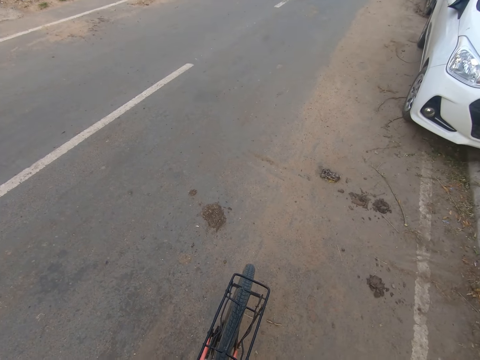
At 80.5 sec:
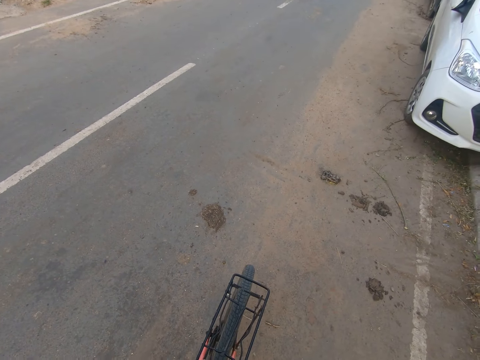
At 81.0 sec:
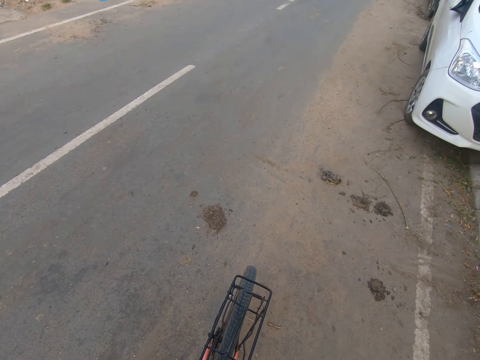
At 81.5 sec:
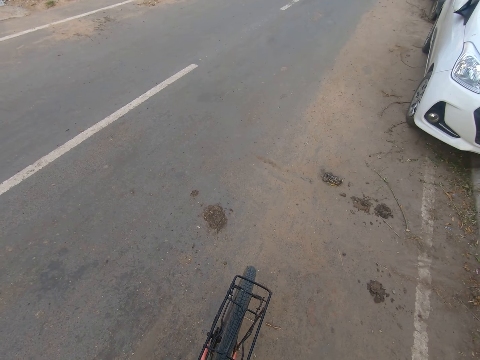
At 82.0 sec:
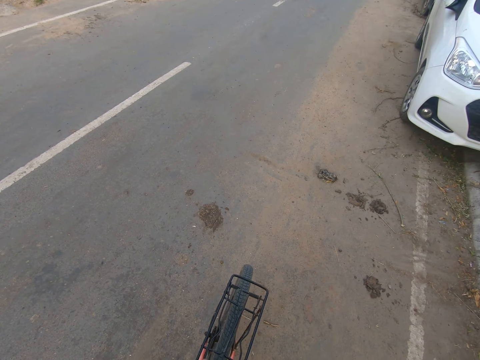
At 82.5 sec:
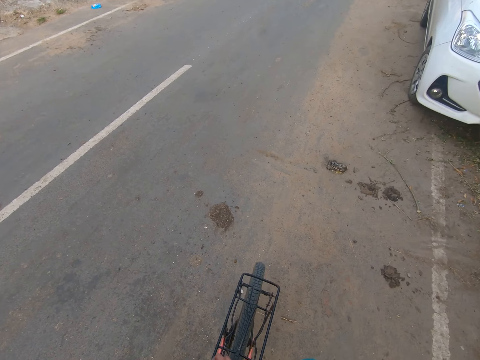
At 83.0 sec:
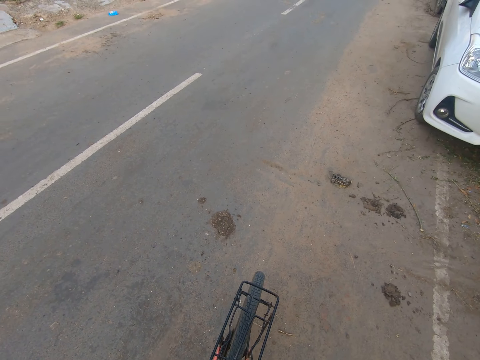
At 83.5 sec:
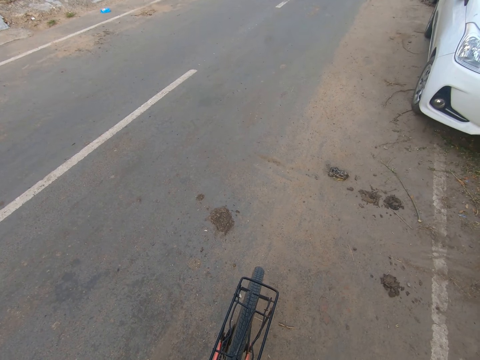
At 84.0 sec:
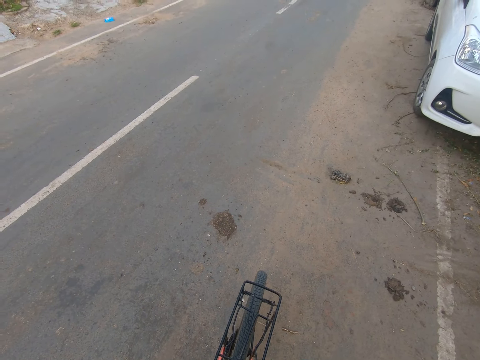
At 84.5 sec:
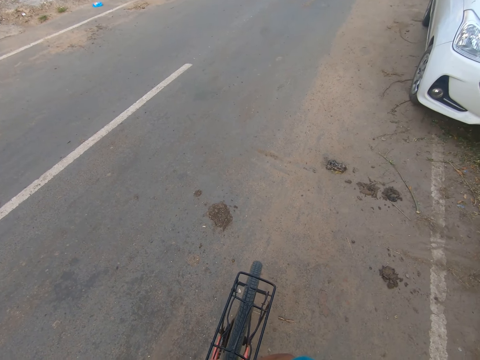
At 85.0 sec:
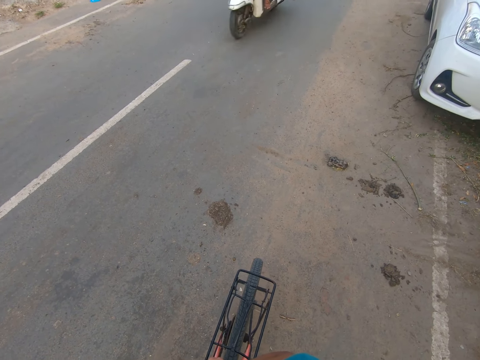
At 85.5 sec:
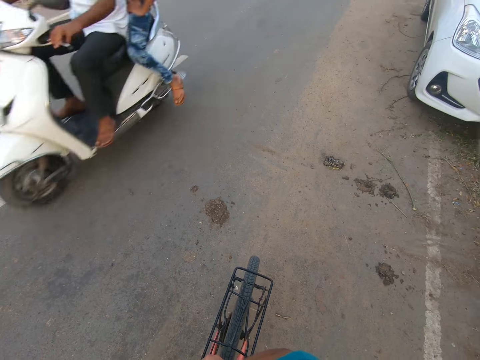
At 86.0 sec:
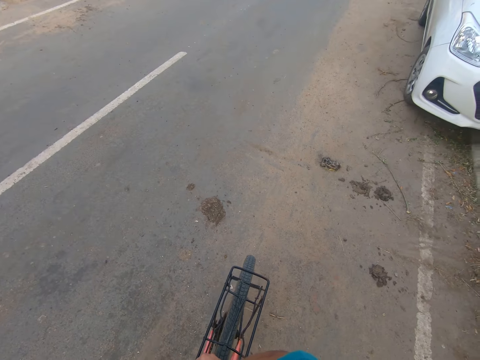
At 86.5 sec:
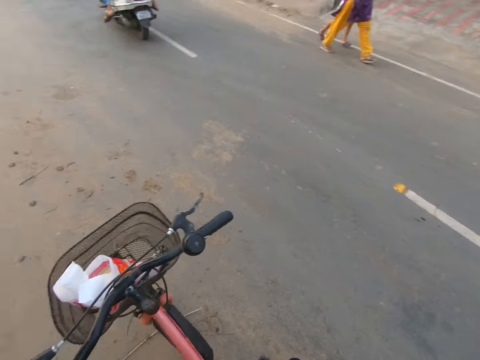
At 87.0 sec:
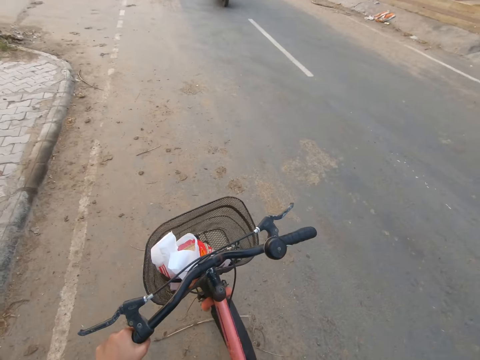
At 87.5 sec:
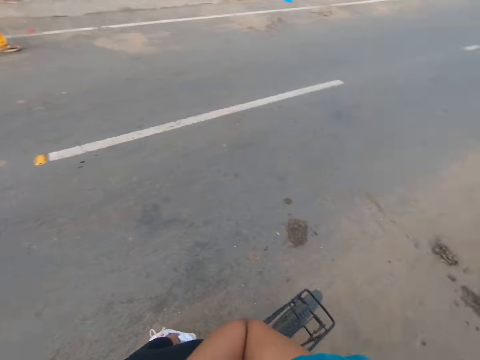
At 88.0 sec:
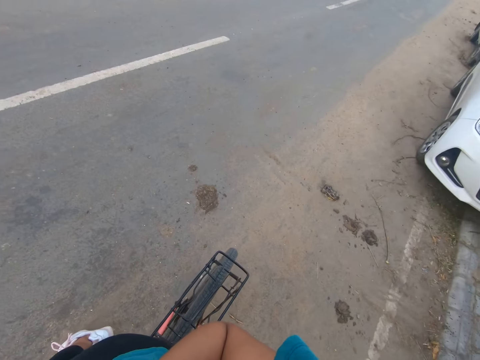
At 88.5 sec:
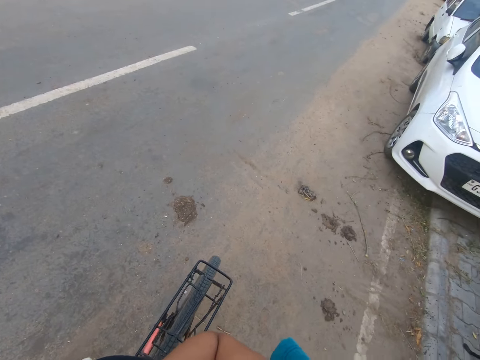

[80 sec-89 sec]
A motorcycle rides past the camera wearer.

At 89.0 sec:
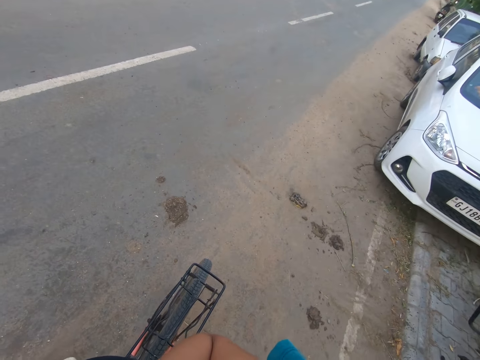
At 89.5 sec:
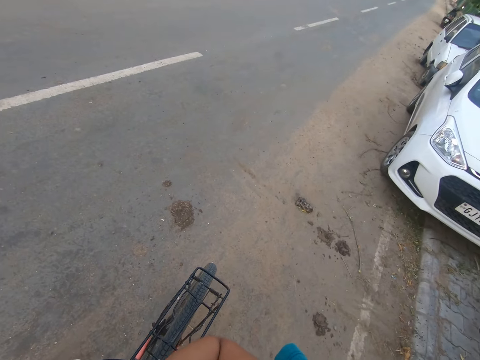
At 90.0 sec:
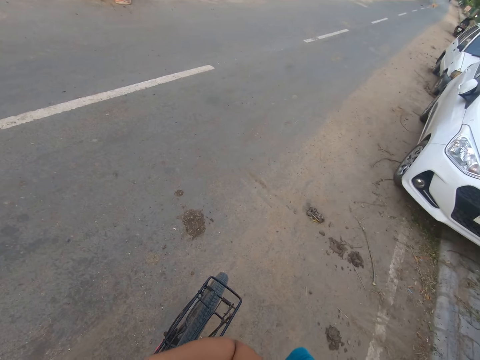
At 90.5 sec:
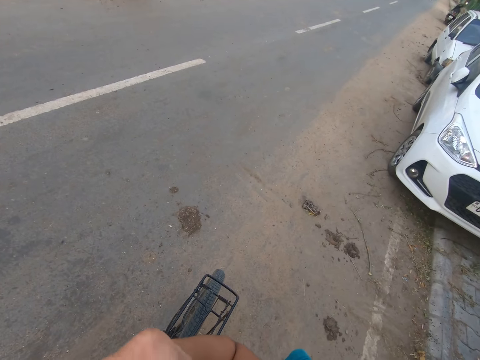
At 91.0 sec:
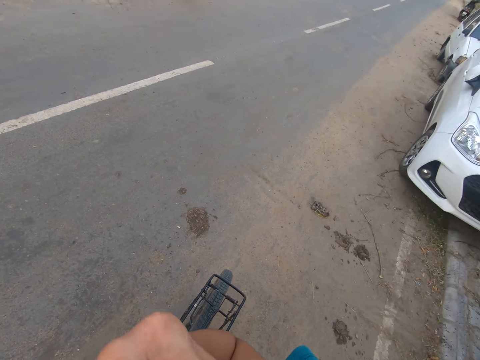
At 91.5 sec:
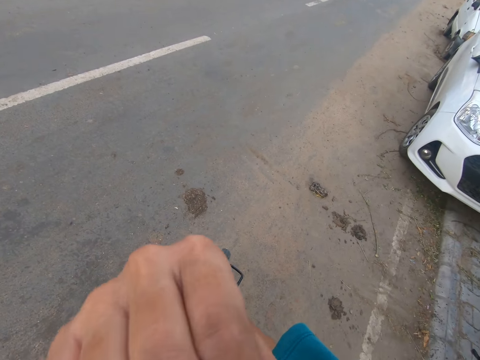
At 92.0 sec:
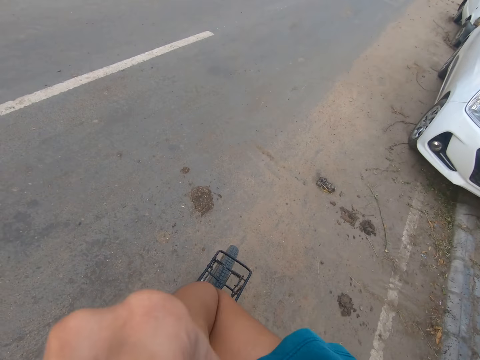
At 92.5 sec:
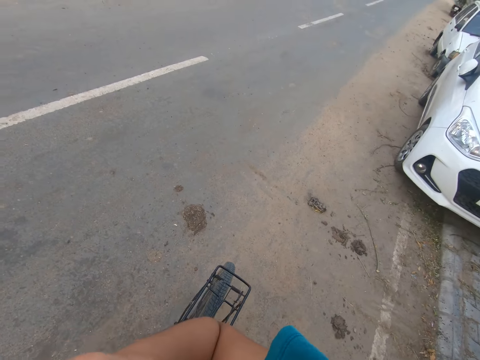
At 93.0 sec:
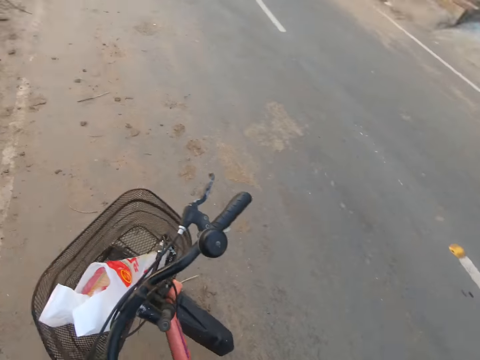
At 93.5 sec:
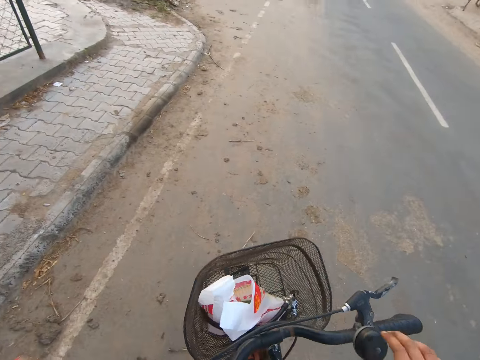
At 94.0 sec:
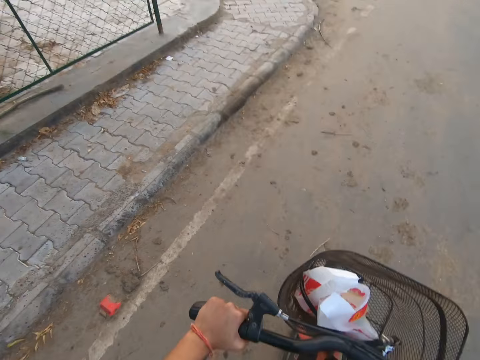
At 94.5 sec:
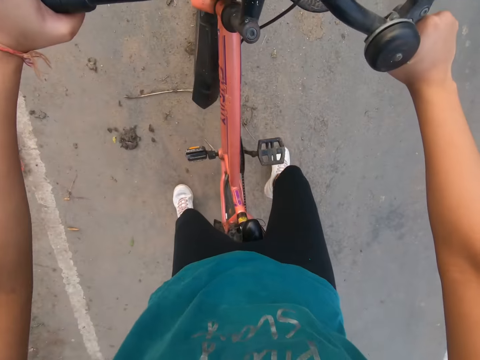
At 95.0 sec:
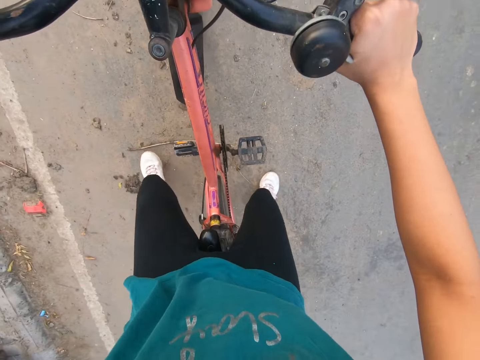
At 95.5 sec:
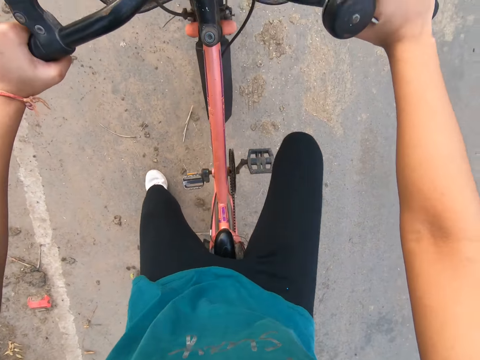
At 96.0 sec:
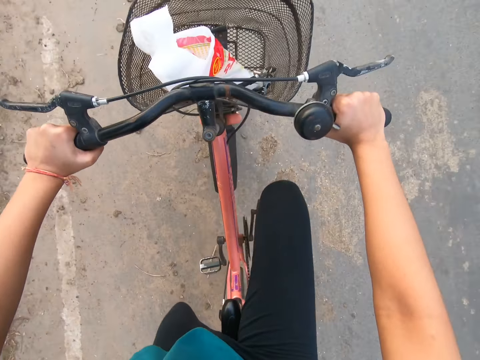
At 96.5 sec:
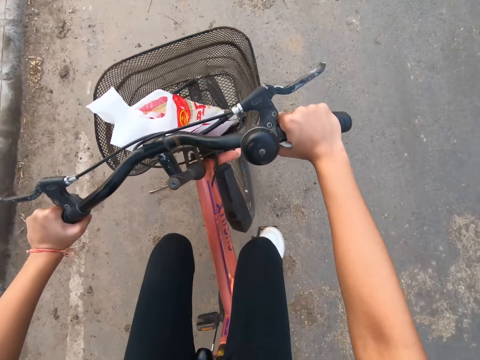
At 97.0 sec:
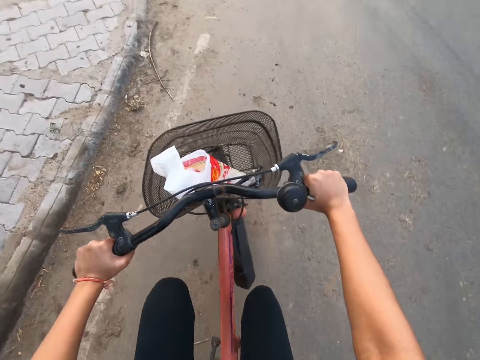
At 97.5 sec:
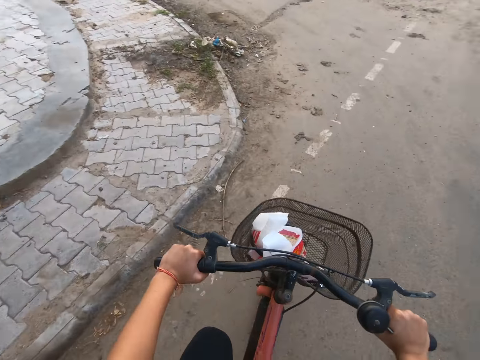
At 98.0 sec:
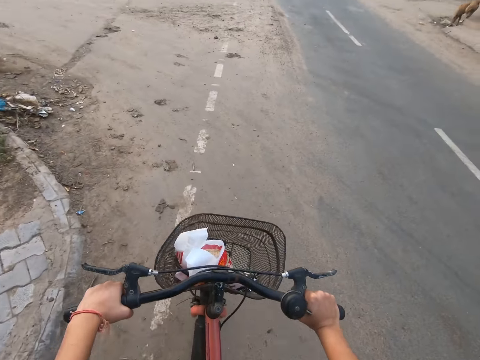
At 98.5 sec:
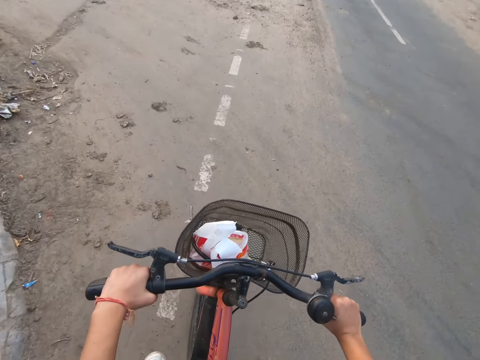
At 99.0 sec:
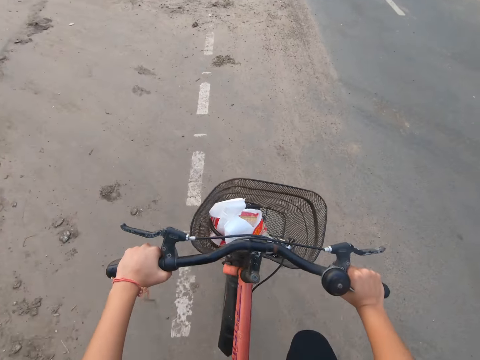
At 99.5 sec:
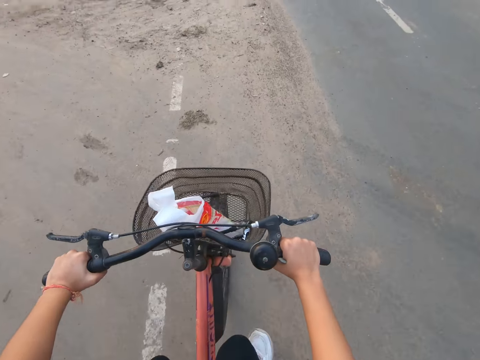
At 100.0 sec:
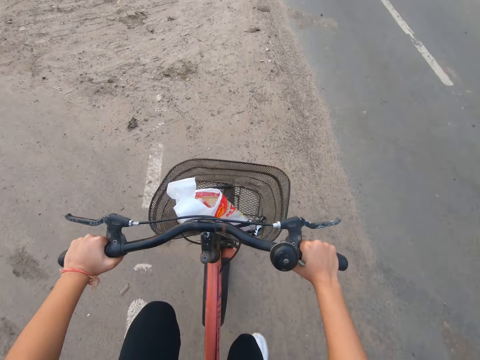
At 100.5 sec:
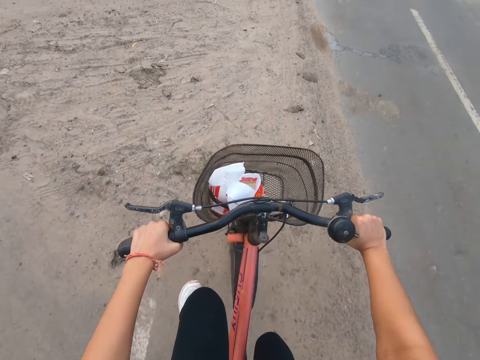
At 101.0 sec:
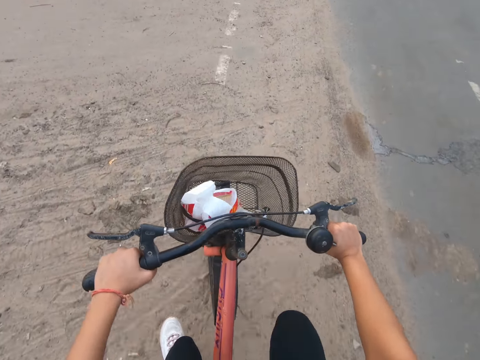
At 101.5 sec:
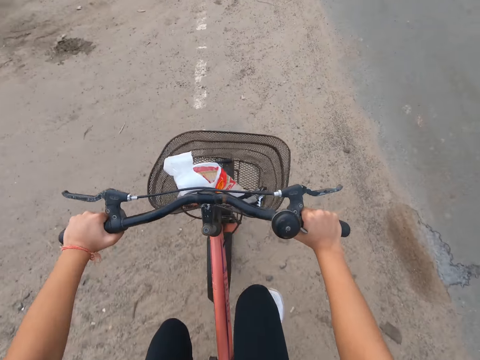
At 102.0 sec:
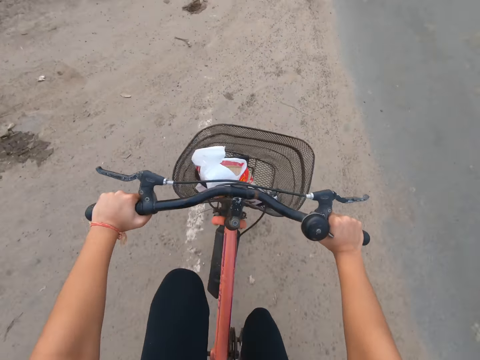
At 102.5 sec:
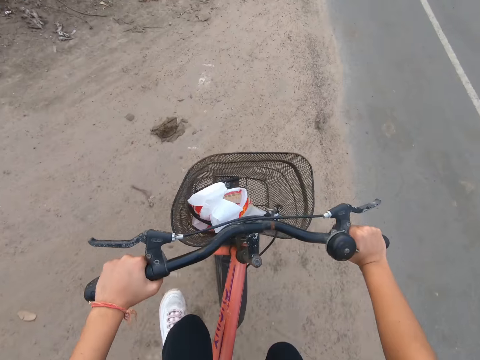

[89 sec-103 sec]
The camera wearer adjusts a camera on her head with her right hand. She touches her mouth with her right hand. She places her right hand on a handlebar of the bicycle. She starts the bicycle. She rides the bicycle with both hands. She places her right leg on a pedal of the bicycle. She rides the bicycle with both hands.

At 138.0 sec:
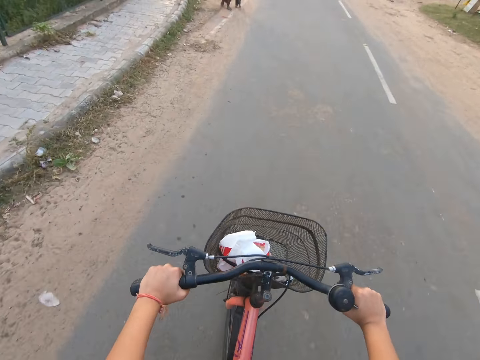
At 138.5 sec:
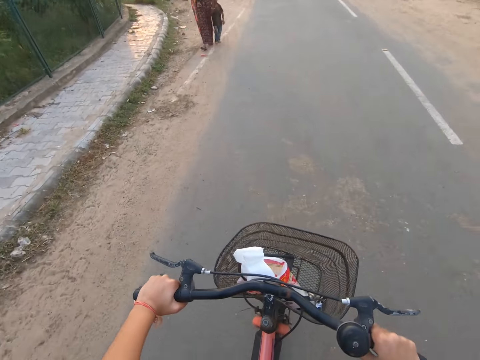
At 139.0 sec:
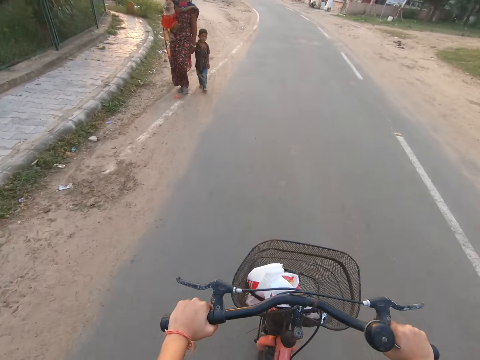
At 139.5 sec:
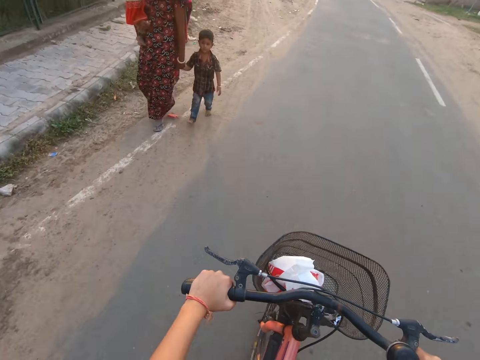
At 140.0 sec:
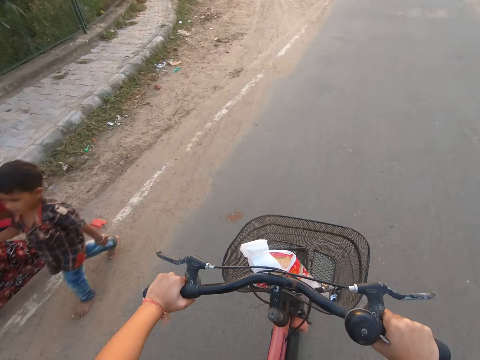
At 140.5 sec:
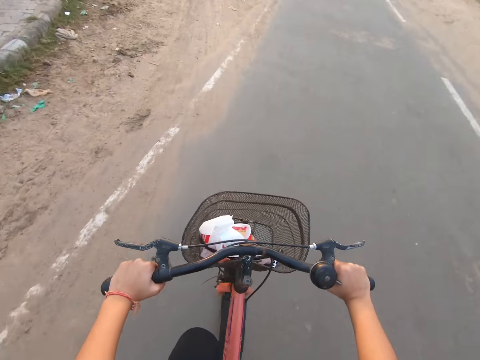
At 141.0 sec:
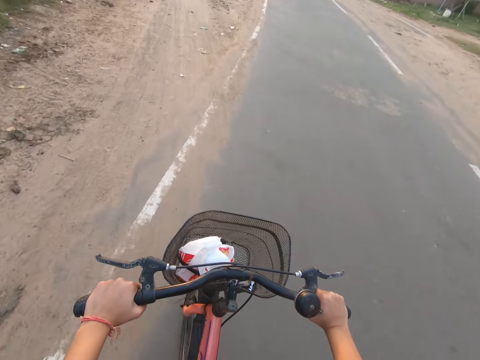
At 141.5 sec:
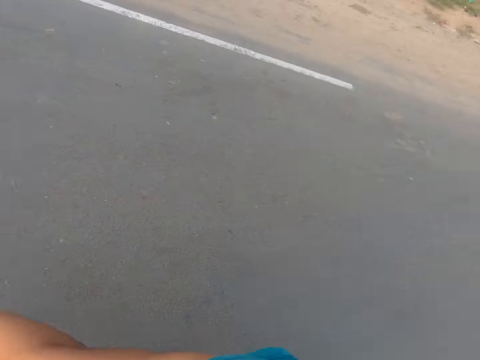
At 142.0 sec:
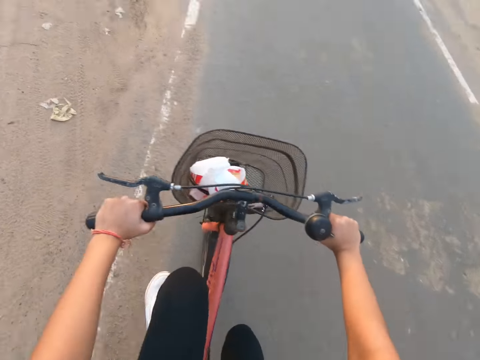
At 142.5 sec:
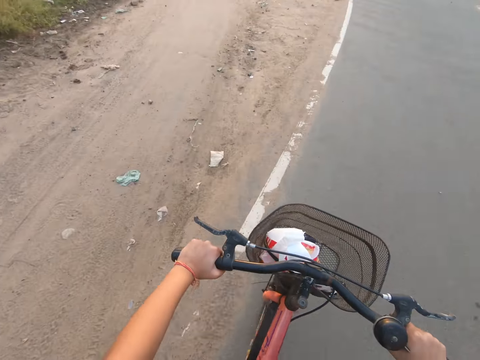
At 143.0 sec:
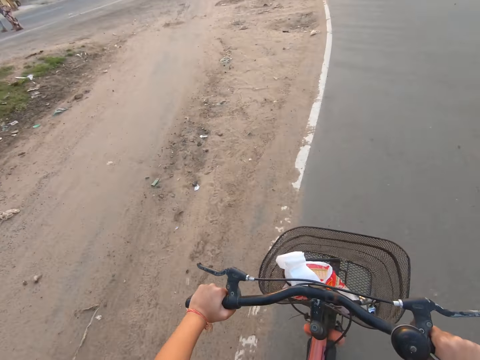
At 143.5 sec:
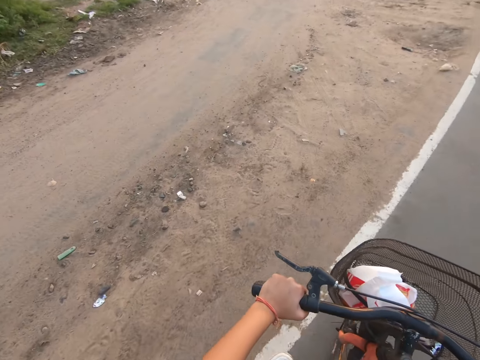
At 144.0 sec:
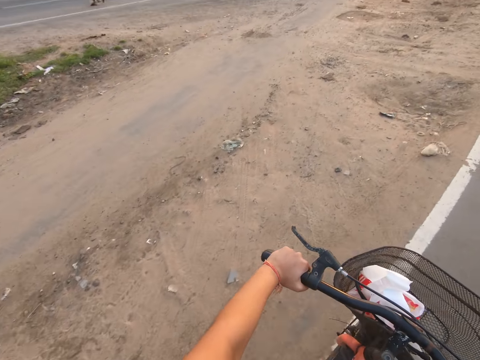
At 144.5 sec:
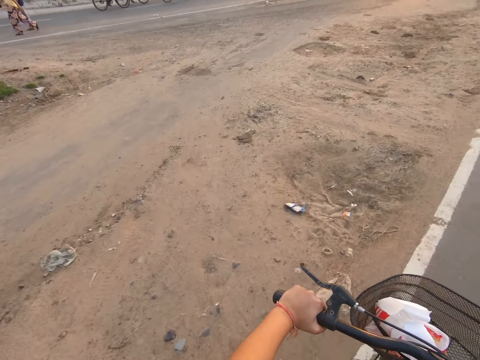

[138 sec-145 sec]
A woman walks past the camera wearer. A boy walks past the camera wearer.
